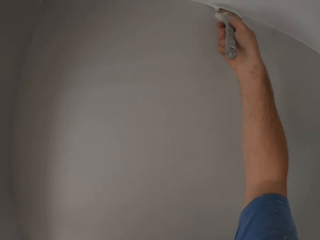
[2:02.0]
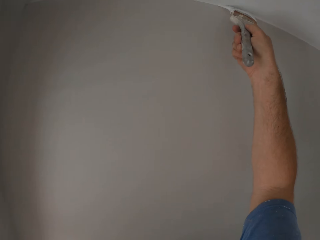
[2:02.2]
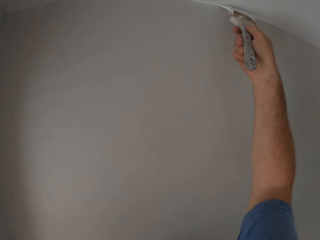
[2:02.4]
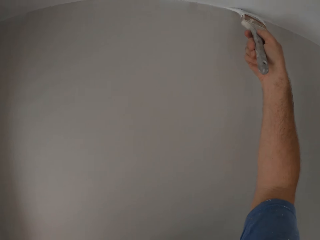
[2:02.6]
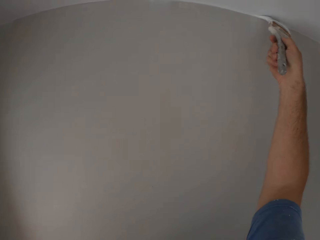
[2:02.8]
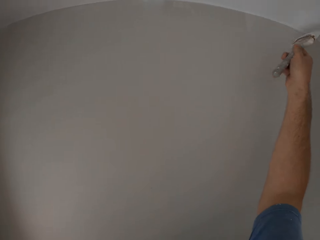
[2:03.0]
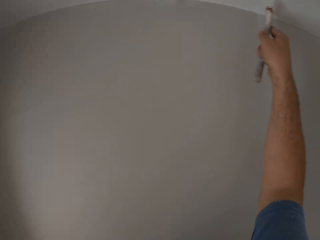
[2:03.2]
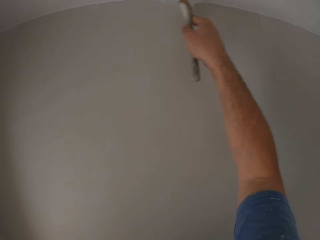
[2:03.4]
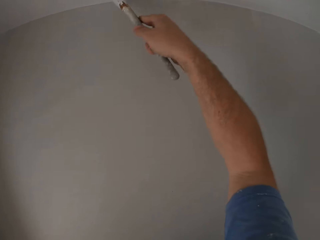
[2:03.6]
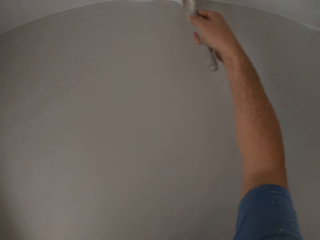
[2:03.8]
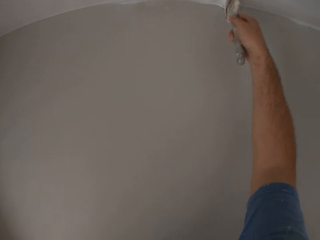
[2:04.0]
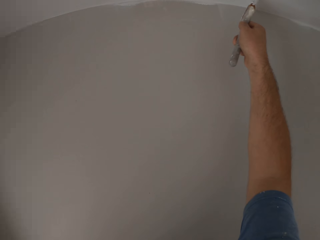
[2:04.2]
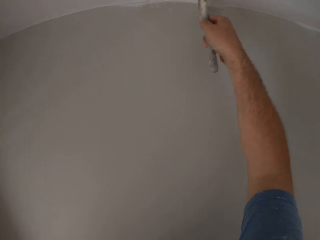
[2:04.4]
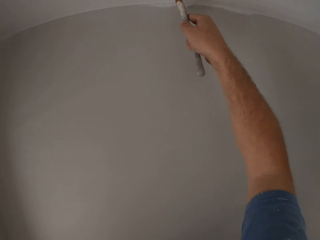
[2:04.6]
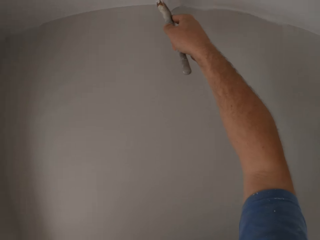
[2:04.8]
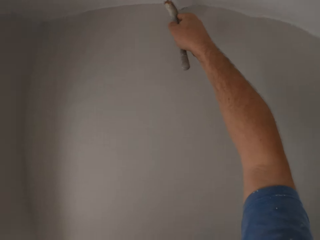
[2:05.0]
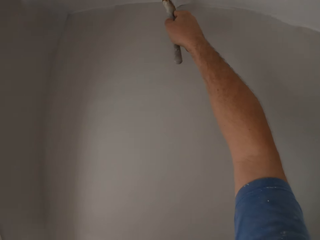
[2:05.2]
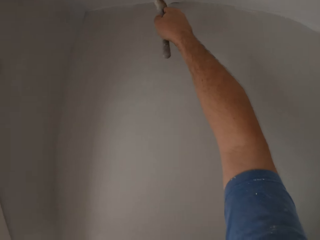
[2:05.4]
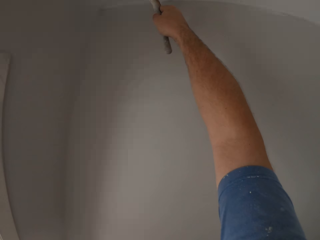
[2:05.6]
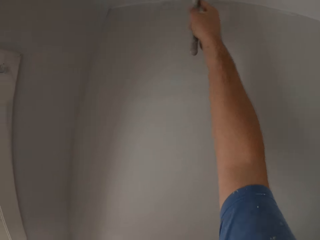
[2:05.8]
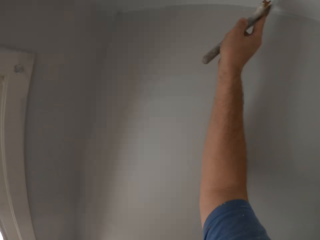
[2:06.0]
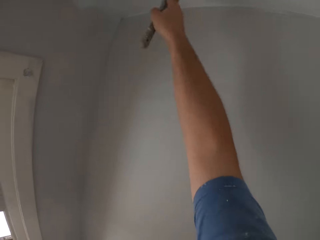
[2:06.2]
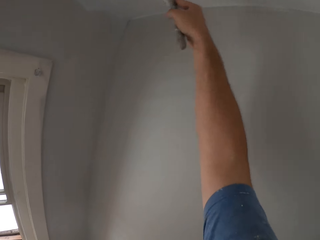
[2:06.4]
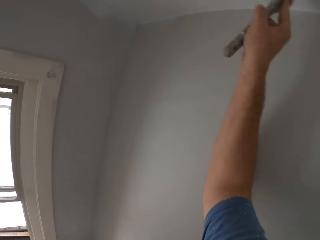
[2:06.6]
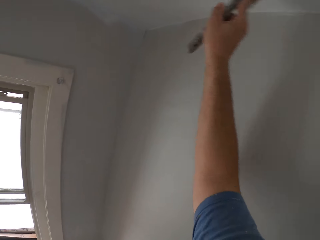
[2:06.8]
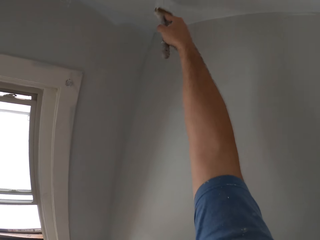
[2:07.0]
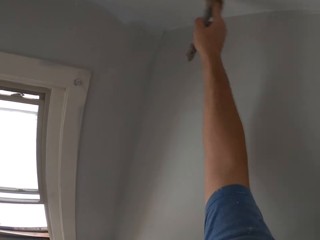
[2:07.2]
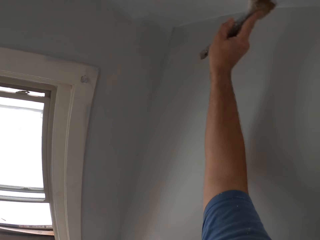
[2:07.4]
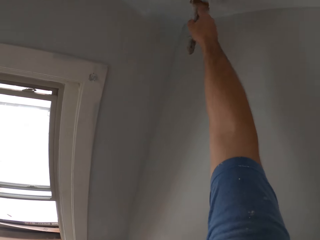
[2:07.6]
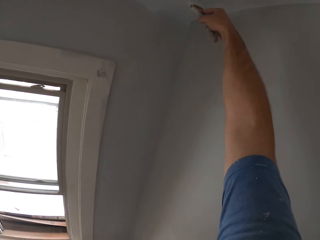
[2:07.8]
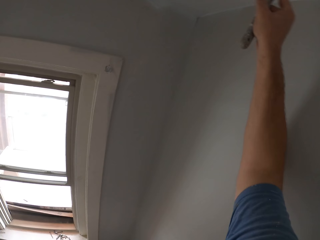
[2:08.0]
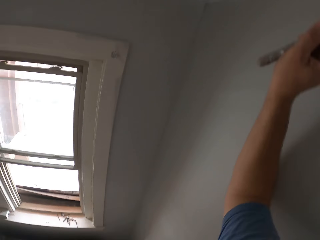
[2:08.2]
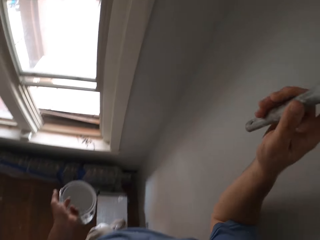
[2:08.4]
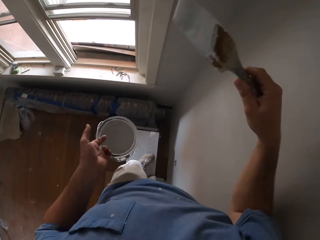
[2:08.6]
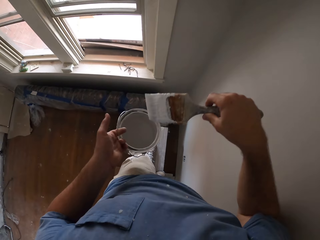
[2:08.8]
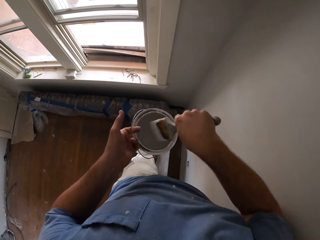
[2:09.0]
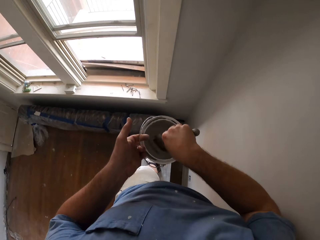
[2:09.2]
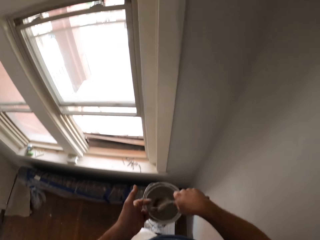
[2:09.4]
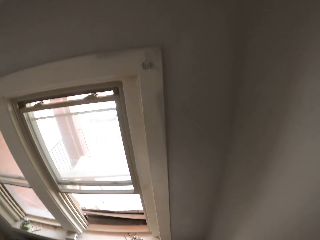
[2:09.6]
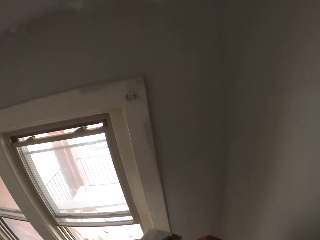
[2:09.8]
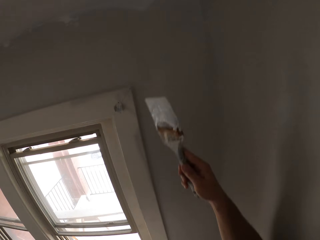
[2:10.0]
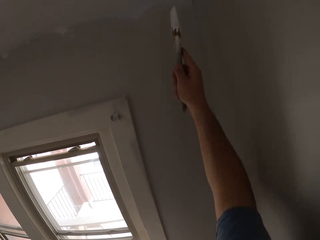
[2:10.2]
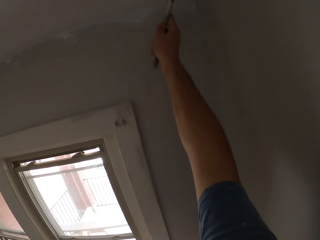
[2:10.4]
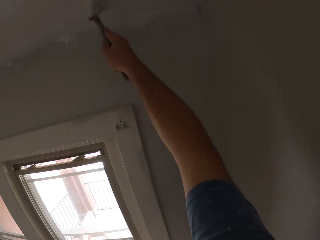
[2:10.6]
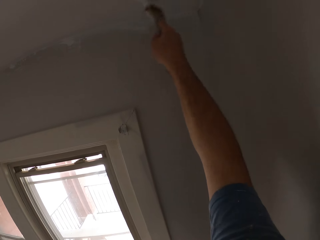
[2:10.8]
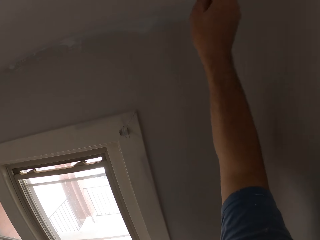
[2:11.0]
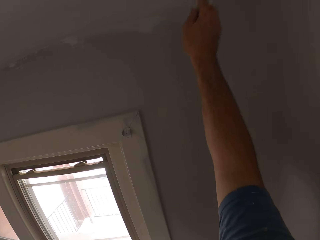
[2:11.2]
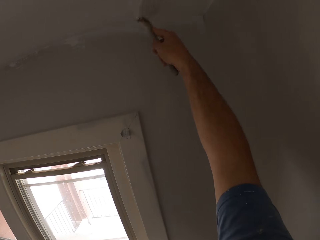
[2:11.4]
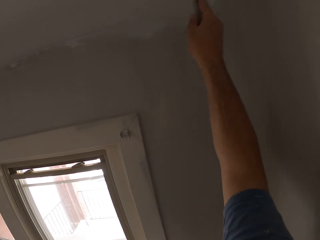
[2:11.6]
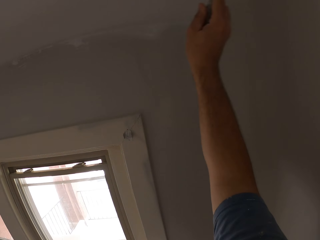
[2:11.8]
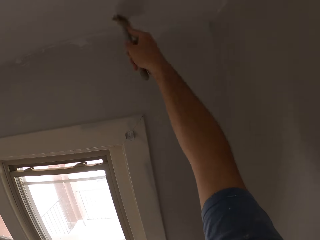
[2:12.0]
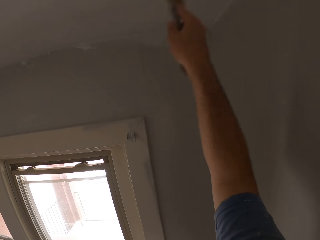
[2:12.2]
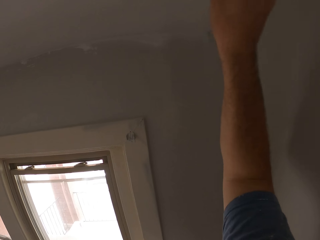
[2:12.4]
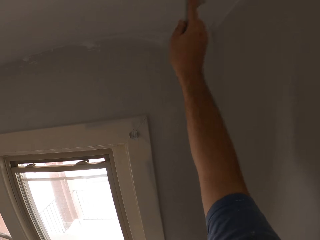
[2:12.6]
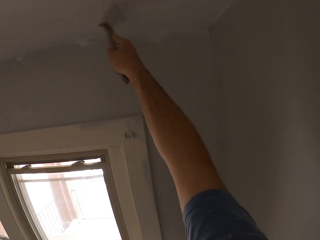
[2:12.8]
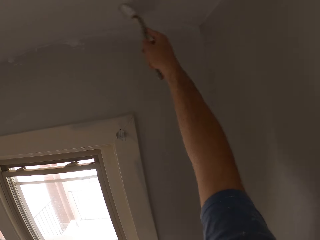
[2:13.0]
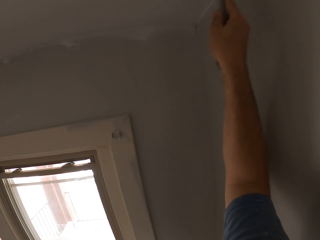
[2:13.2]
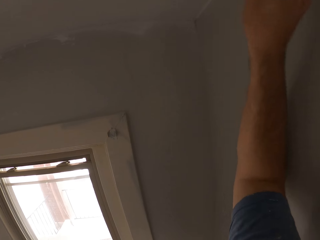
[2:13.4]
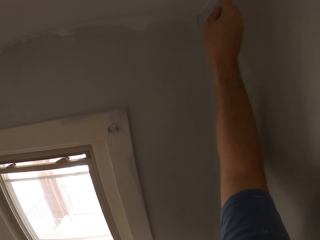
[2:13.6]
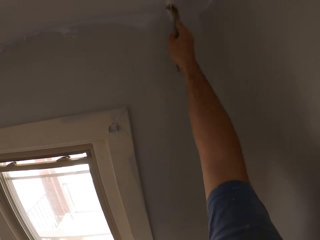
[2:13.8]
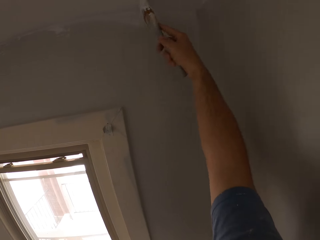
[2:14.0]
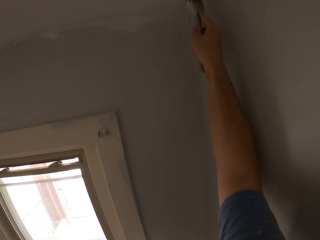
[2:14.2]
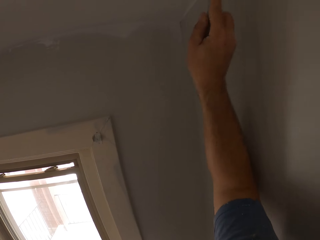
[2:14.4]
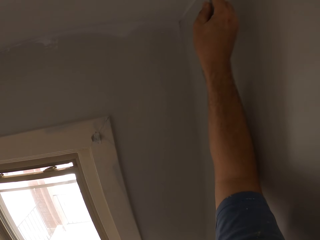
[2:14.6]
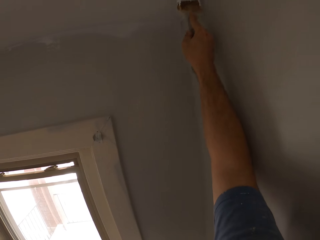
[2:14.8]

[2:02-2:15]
The camera wearer scoops up paint with the paint brush from the paint can. They paint another part of the ceiling or wall with the paint brush.

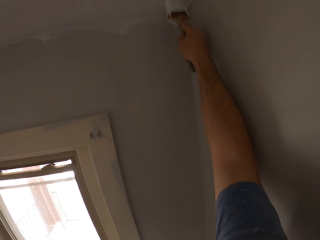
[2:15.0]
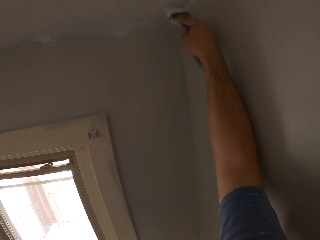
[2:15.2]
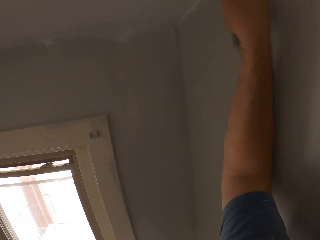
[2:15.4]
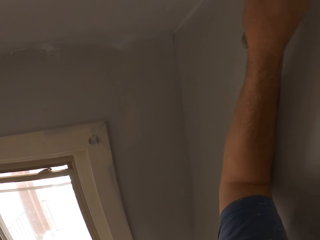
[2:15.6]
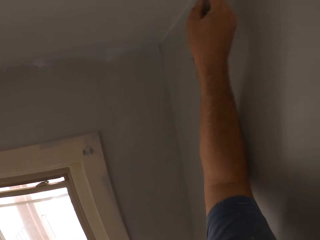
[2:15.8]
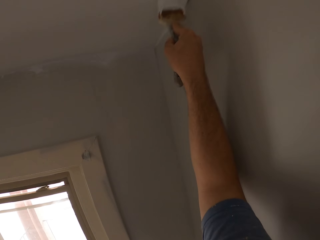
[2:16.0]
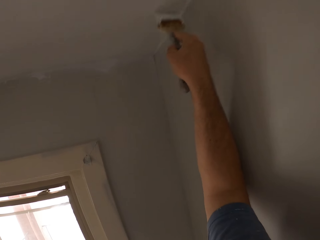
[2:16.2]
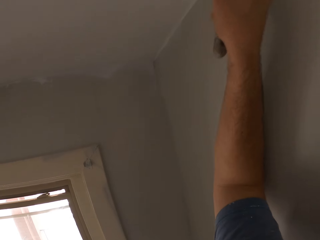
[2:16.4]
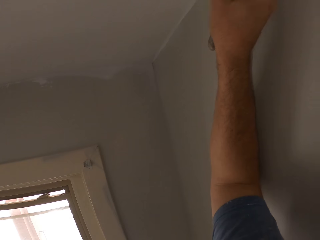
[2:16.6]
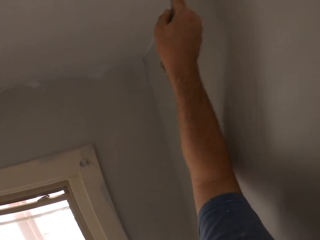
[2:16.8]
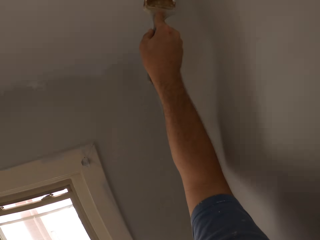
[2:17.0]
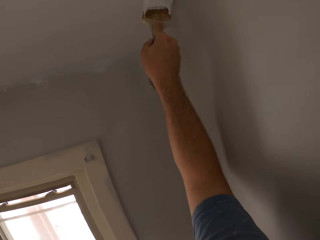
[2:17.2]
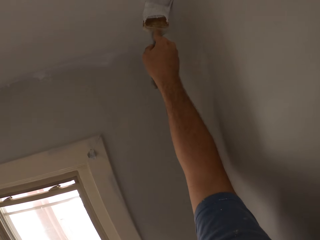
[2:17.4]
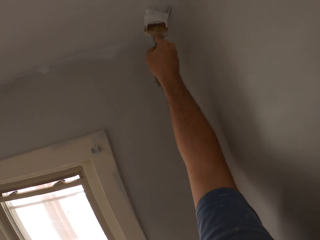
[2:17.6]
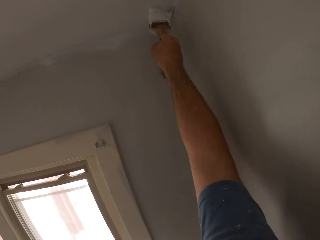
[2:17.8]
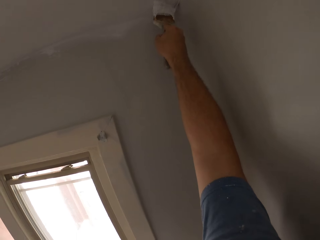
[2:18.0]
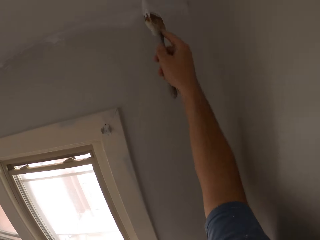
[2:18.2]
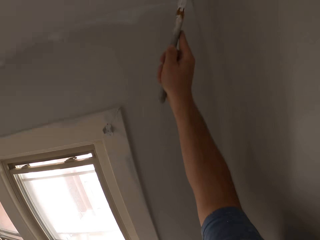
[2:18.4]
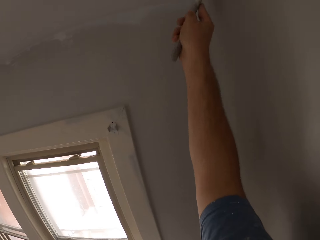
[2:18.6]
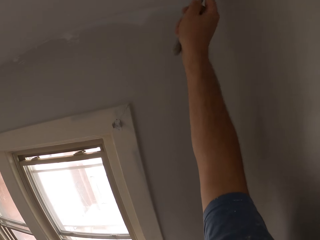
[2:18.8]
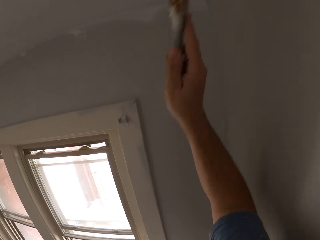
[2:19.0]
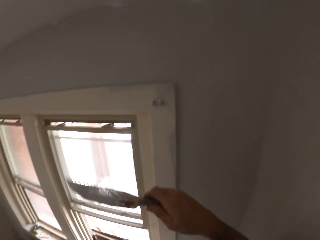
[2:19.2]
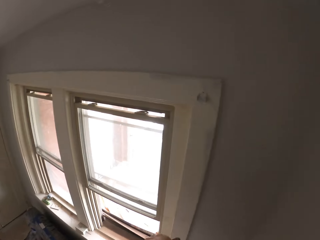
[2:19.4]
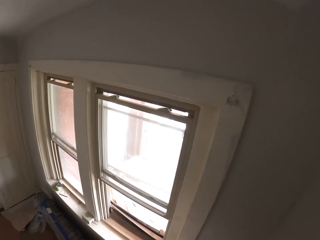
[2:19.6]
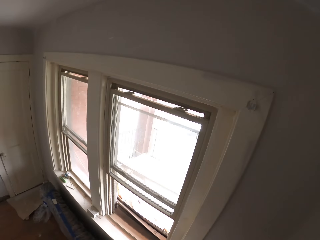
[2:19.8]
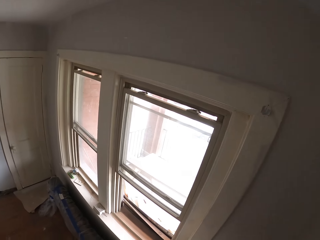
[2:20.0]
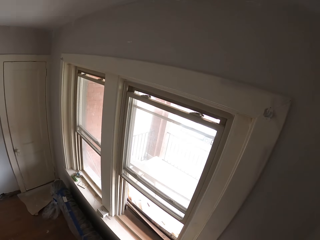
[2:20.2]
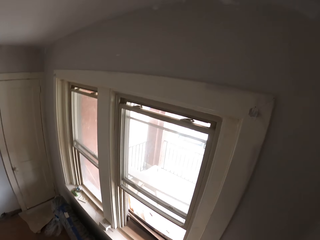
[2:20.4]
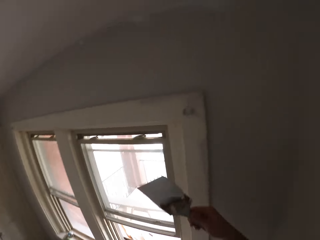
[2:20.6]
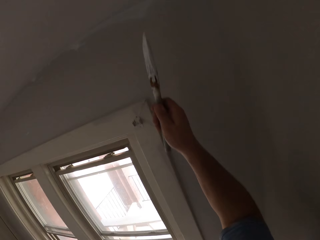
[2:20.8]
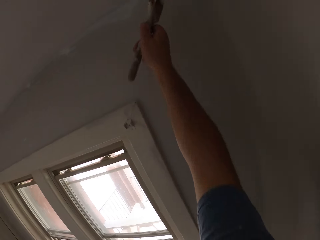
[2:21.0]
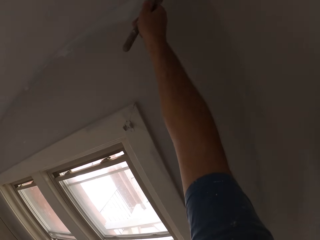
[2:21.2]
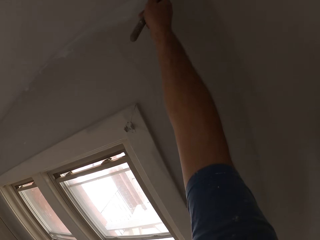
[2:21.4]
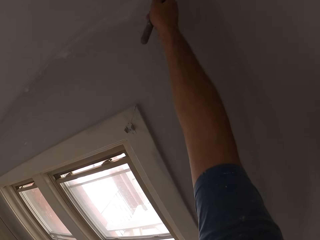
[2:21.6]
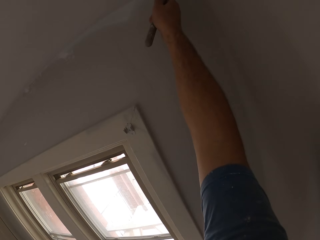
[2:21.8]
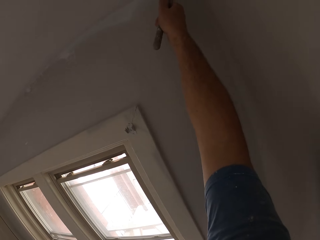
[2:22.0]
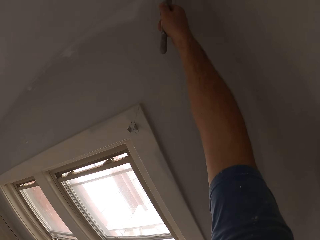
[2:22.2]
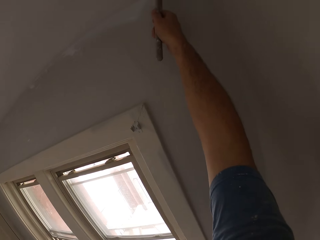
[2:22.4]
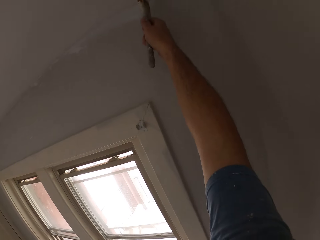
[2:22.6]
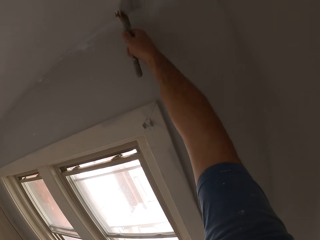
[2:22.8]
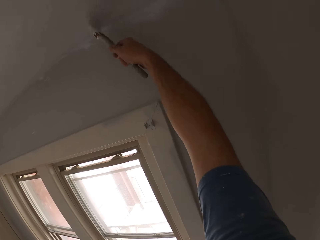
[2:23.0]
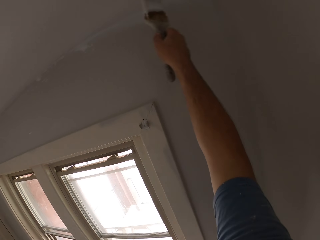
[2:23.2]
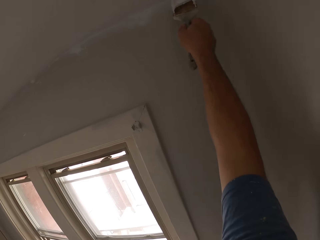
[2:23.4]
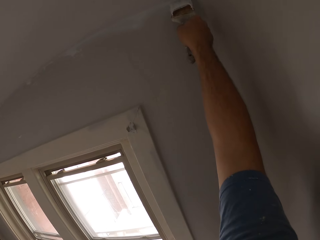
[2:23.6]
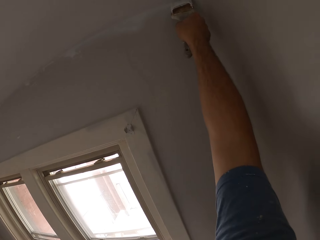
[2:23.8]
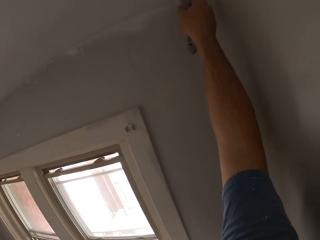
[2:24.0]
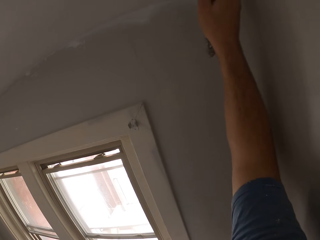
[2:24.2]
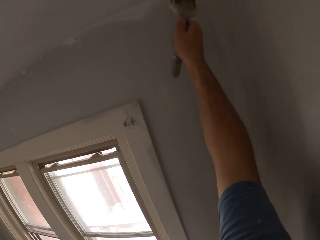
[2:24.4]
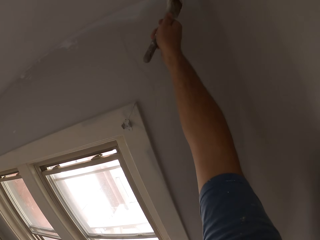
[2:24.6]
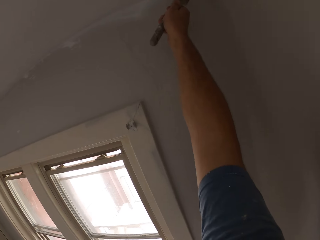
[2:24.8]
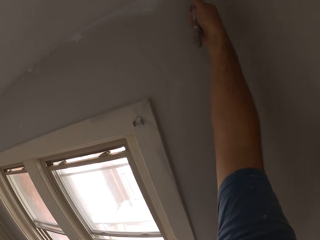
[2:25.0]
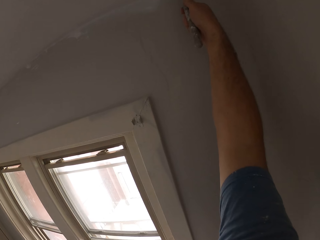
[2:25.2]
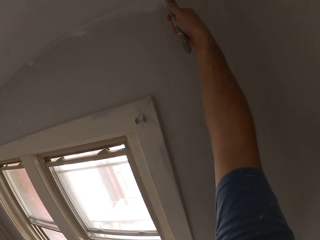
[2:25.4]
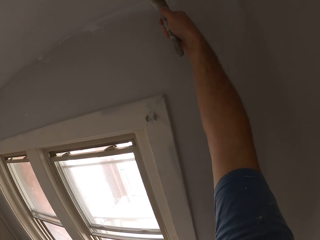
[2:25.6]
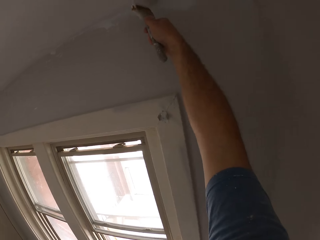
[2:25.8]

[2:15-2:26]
The camera wearer scoops up paint with the paint brush from the paint can. They paint another part of the ceiling or wall with the paint brush.
